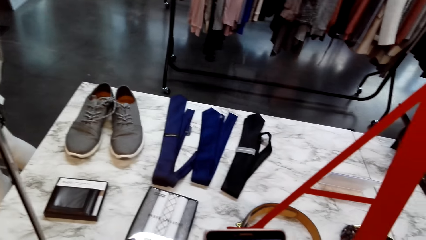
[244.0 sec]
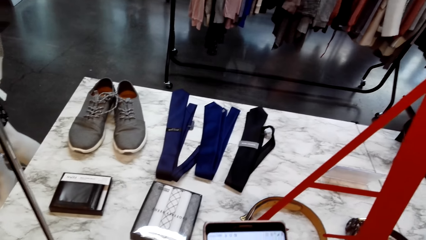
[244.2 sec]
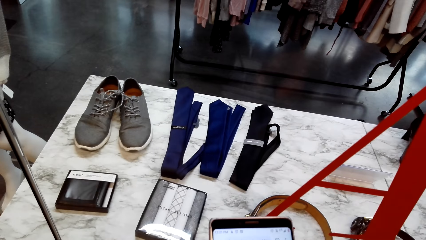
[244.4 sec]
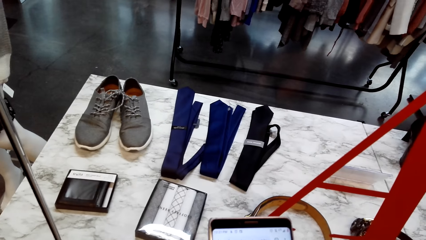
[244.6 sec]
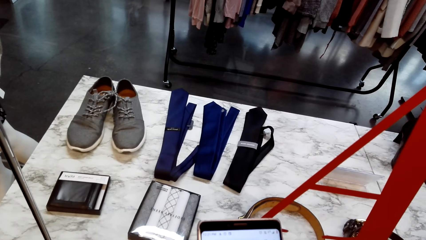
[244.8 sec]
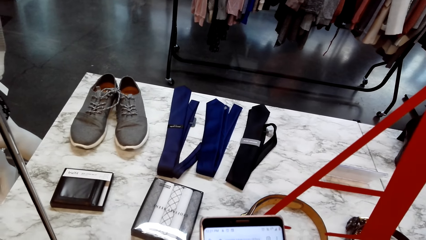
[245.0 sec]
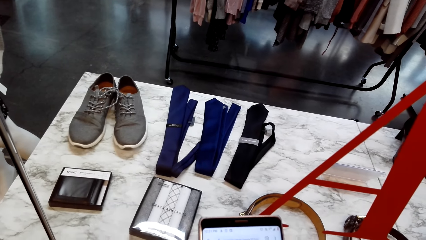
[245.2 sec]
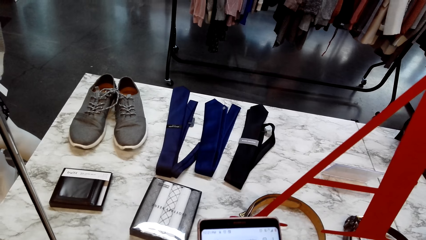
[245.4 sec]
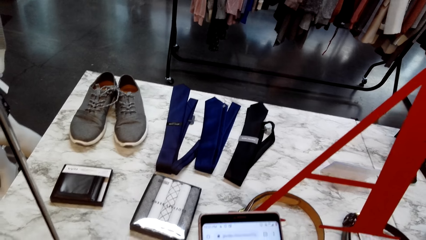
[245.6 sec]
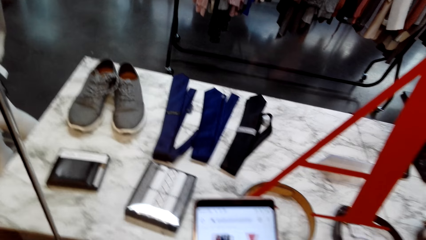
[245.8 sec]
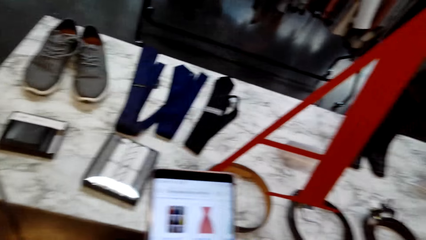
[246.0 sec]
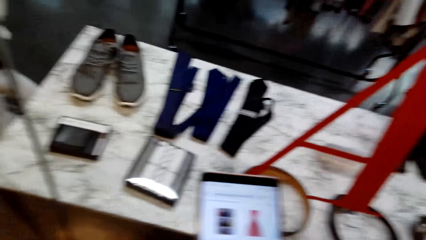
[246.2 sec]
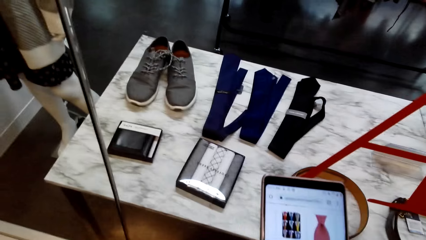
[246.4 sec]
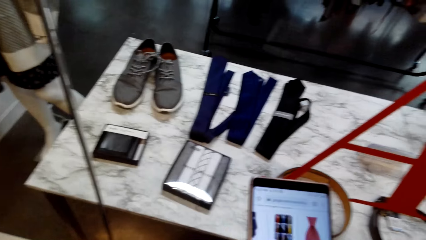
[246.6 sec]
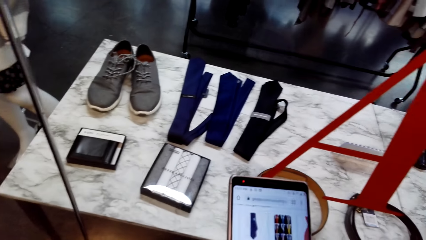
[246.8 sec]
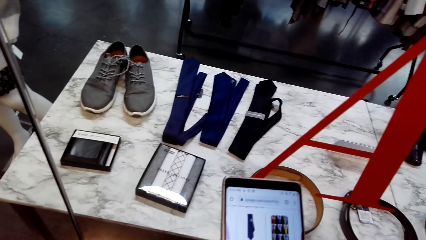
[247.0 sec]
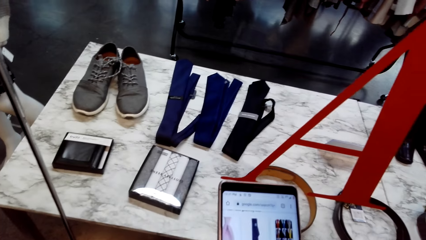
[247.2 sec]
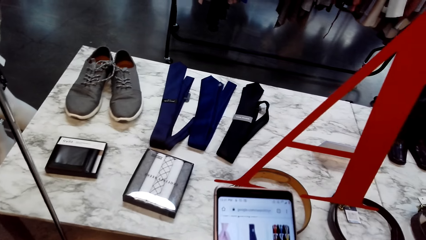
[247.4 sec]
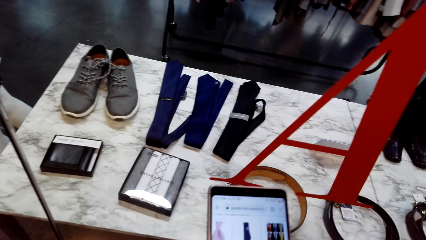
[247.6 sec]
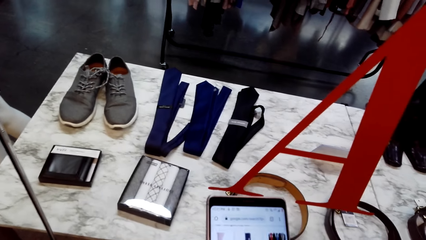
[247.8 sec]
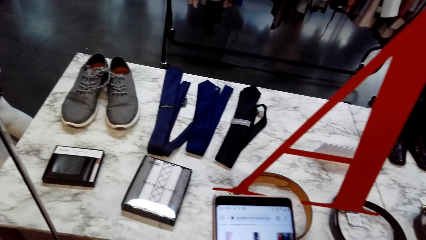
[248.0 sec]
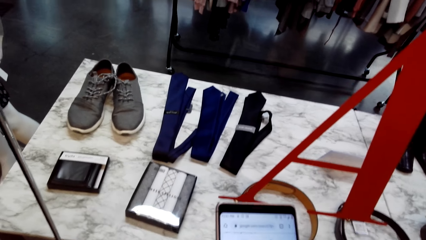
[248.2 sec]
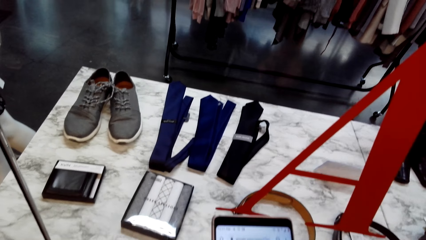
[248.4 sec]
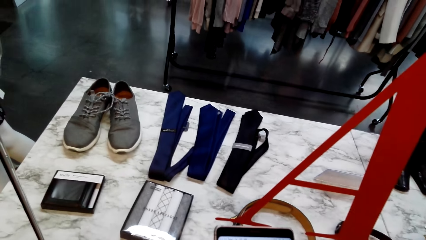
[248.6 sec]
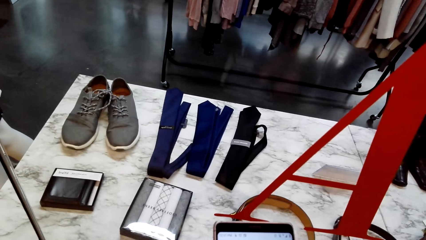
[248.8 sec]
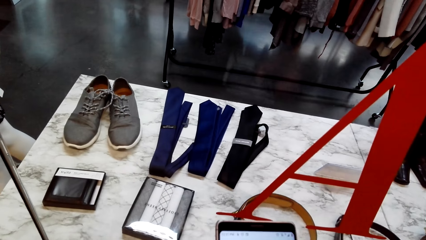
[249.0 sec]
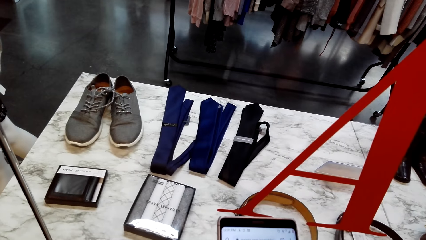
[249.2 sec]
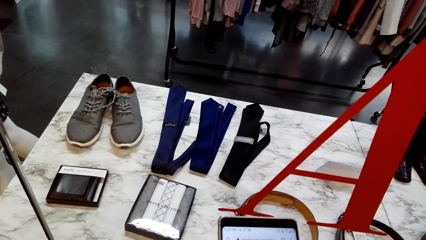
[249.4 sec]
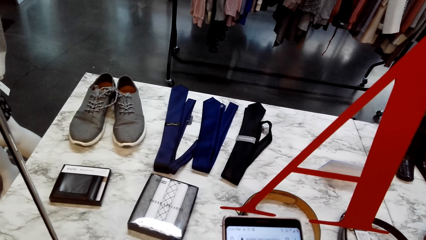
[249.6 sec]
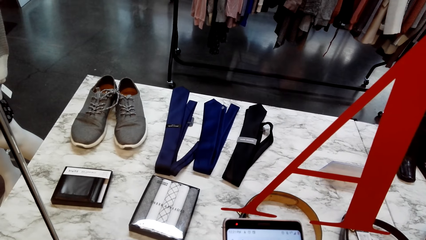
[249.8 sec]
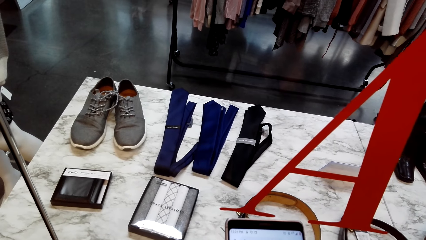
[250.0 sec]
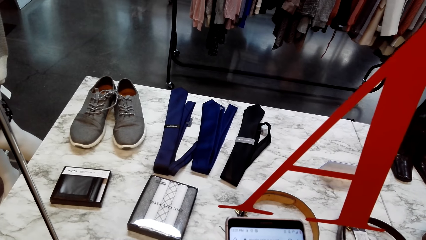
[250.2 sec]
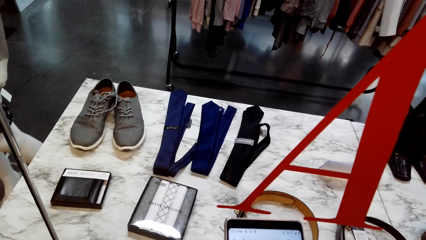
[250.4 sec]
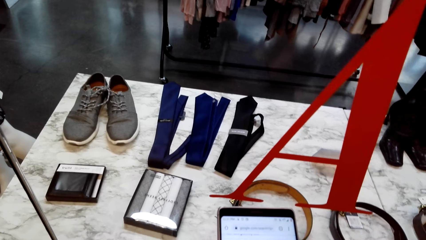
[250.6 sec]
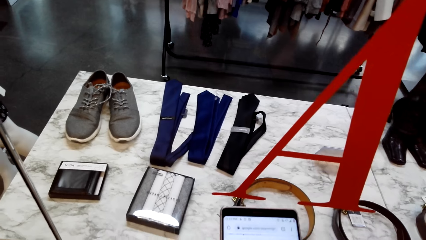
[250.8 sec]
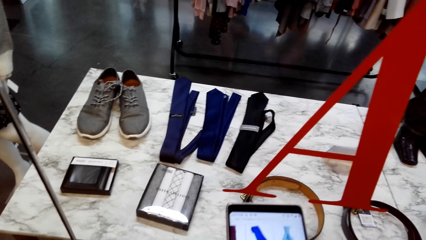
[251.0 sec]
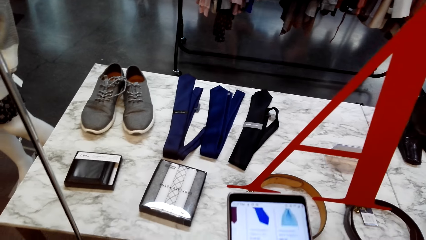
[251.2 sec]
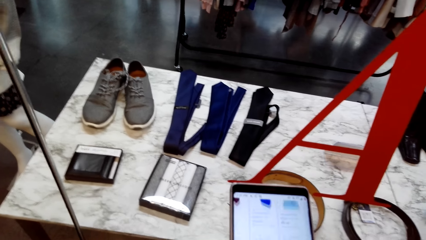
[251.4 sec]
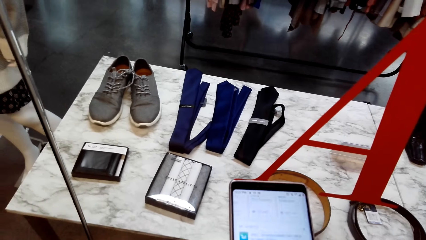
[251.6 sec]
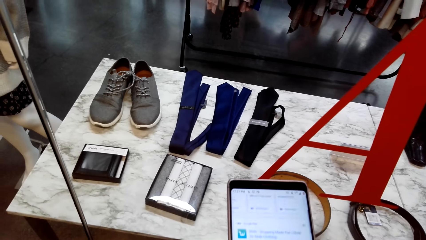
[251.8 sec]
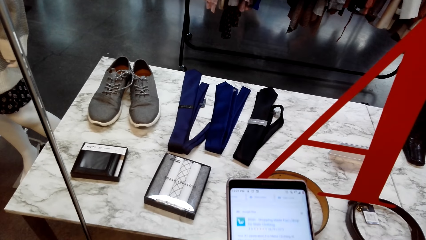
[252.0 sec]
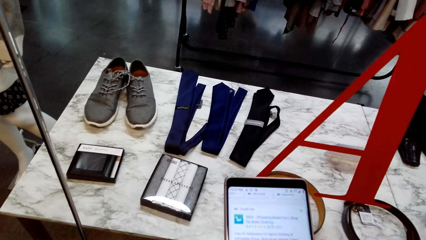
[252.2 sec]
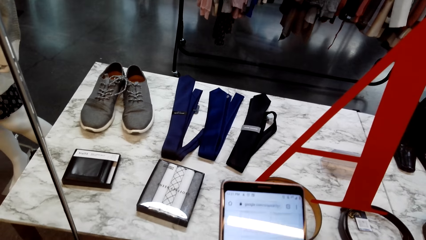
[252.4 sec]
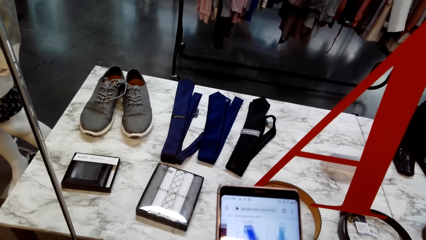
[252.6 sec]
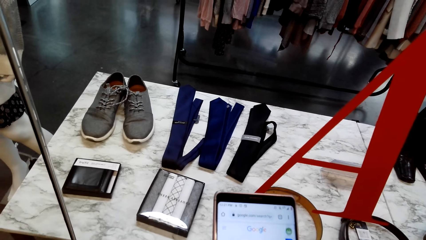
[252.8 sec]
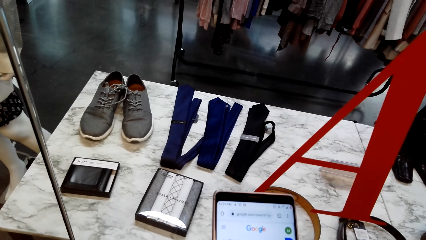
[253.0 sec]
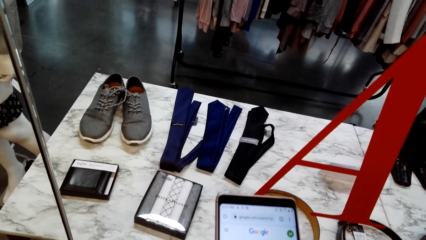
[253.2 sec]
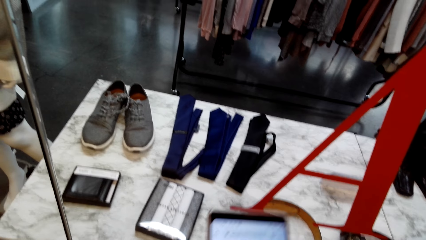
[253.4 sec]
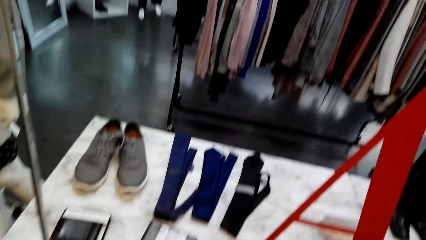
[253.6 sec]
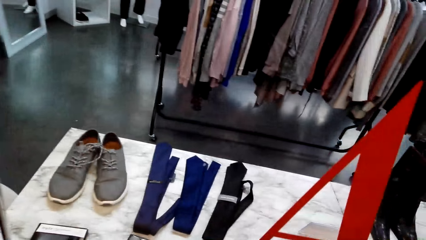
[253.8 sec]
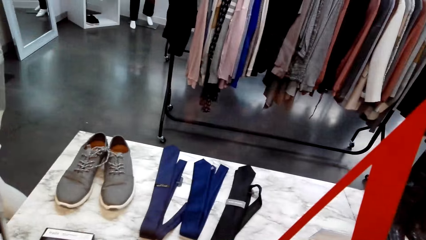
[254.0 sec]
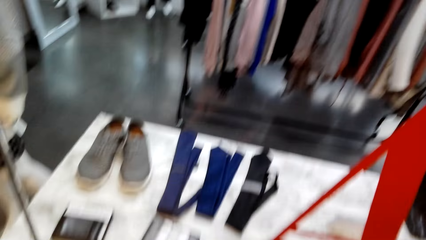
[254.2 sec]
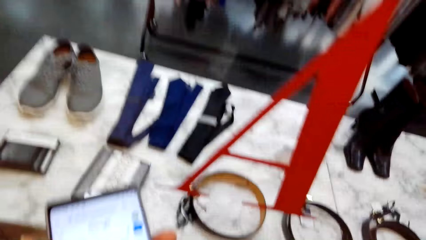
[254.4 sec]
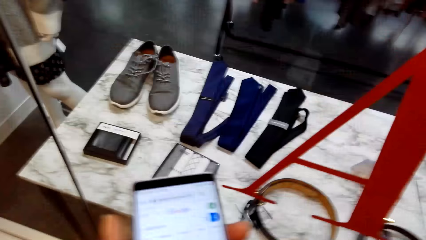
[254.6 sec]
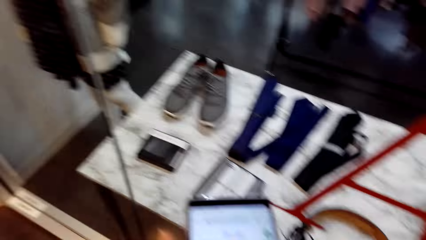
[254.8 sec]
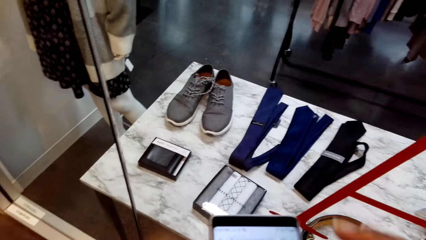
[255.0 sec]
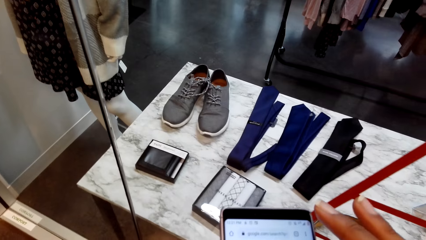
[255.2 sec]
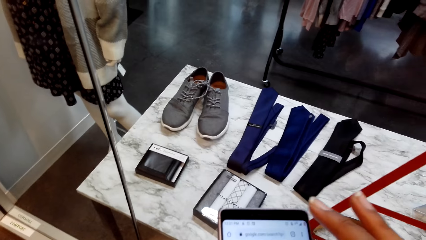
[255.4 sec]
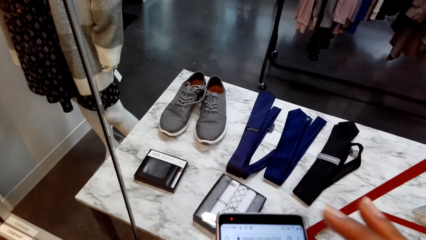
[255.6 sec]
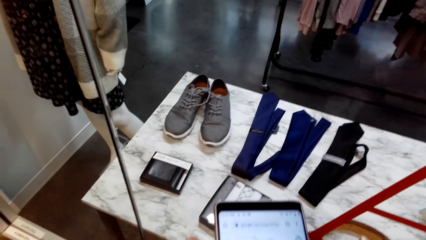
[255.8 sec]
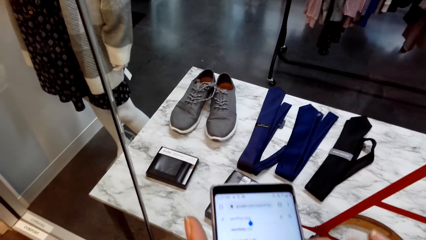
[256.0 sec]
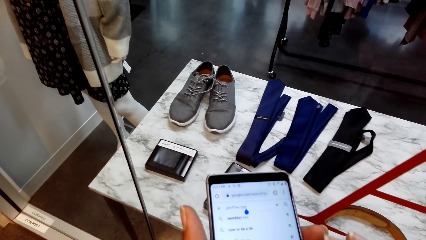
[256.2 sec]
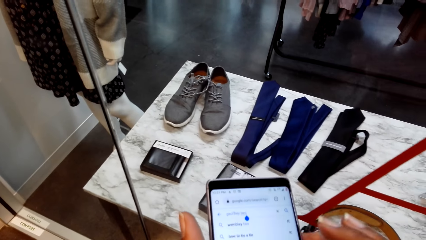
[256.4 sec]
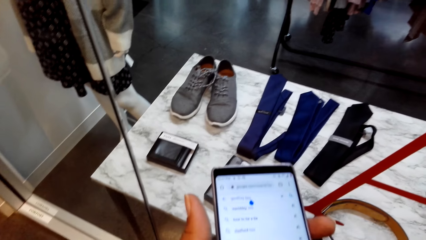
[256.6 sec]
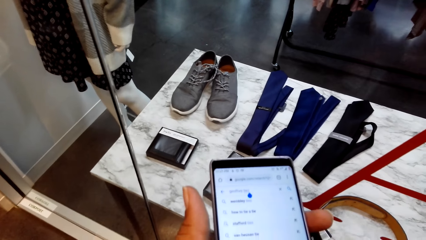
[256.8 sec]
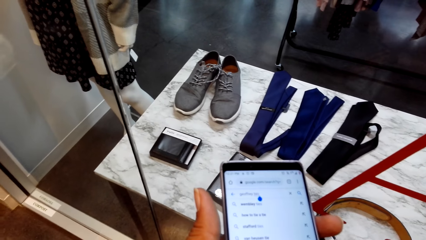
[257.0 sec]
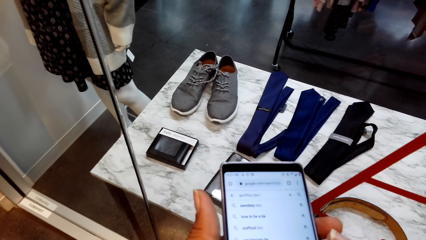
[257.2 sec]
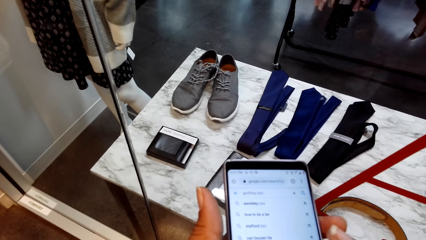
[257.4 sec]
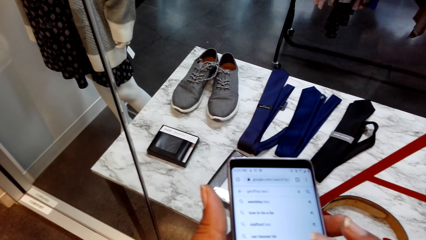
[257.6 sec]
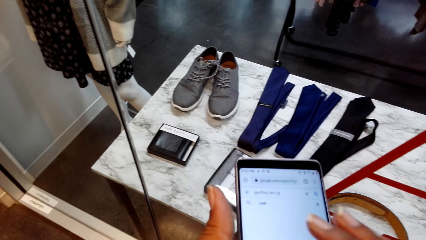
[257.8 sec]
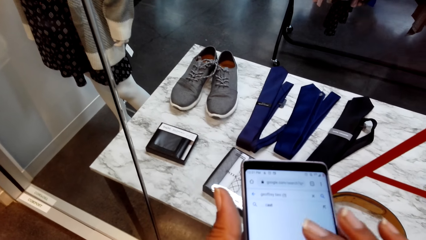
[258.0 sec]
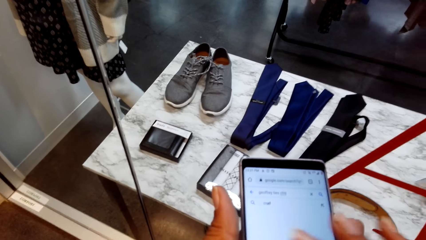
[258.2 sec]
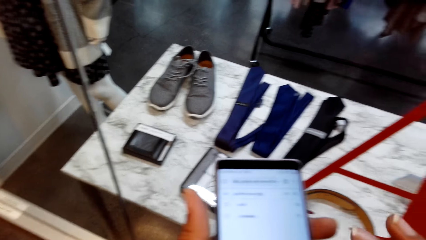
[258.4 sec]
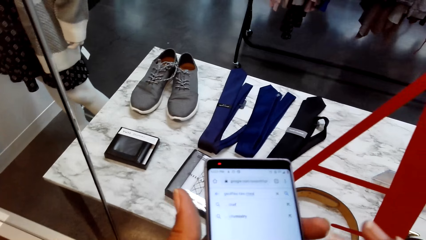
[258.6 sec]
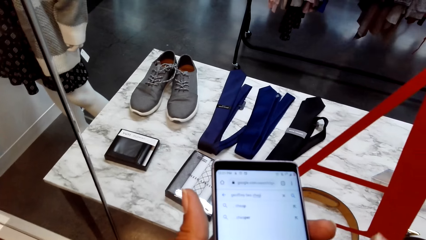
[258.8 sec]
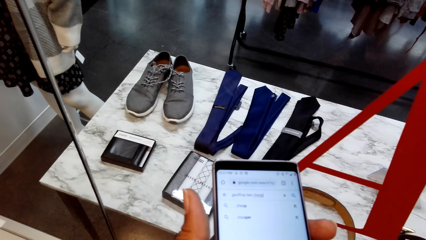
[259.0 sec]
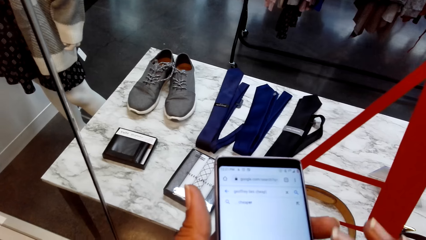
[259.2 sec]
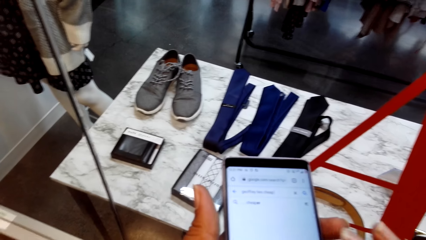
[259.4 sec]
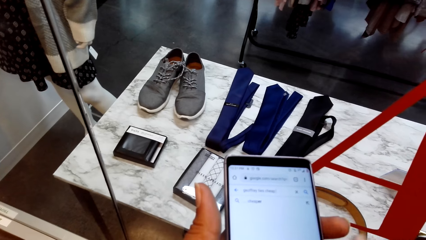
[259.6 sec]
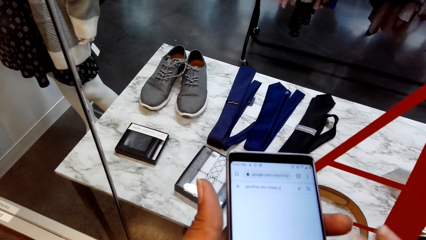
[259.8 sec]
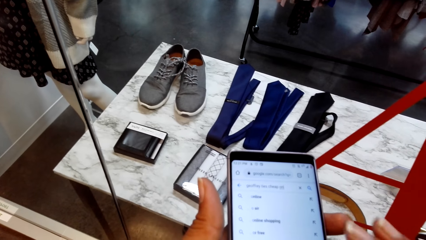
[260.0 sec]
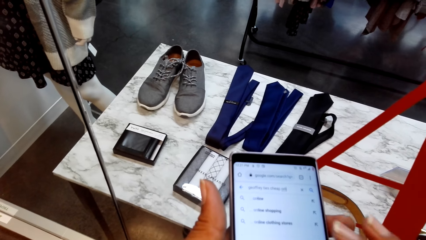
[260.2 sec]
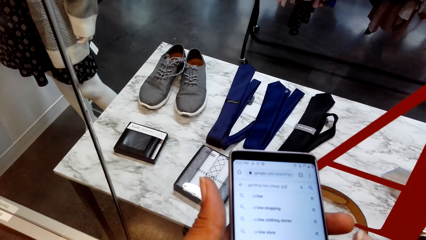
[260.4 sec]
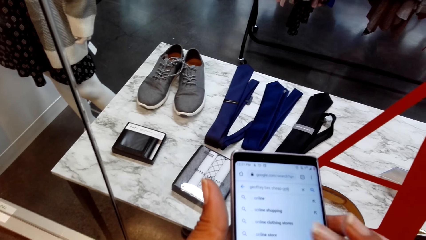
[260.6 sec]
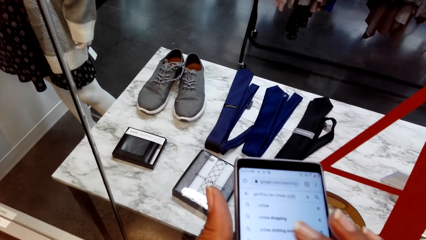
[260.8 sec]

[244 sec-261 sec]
The camera wearer stares at the table. They scroll the phone.
